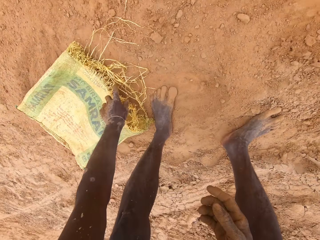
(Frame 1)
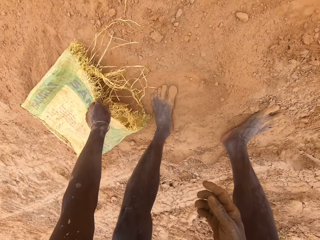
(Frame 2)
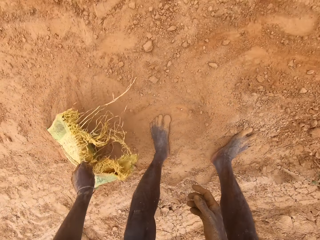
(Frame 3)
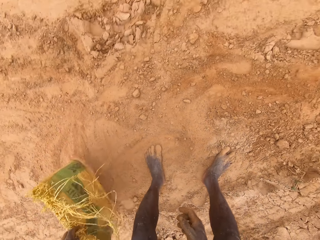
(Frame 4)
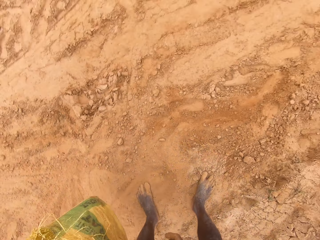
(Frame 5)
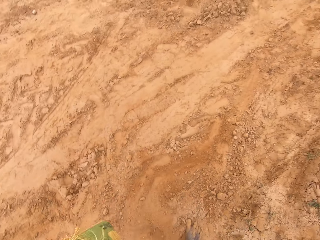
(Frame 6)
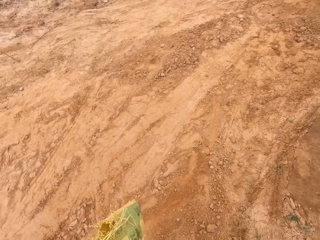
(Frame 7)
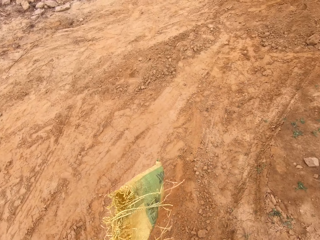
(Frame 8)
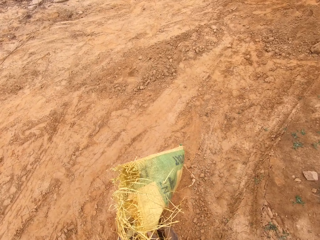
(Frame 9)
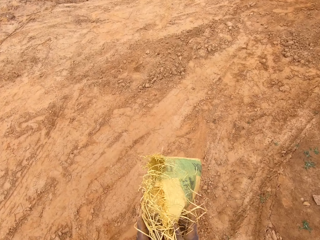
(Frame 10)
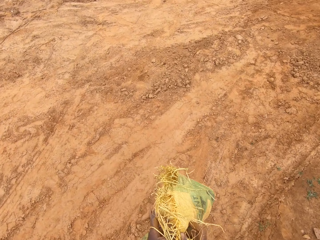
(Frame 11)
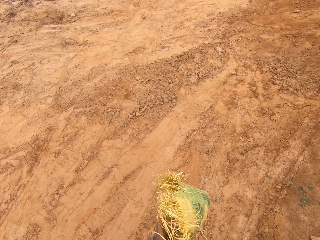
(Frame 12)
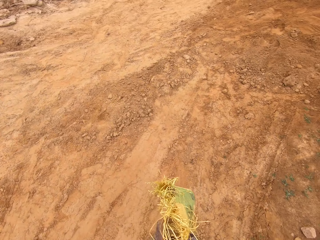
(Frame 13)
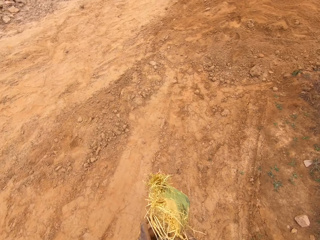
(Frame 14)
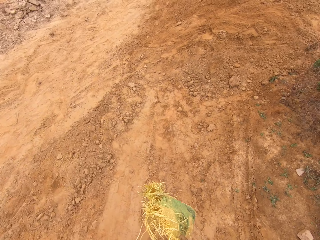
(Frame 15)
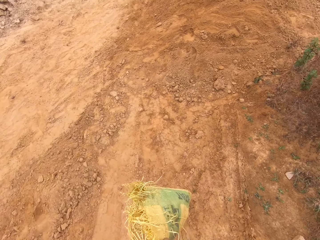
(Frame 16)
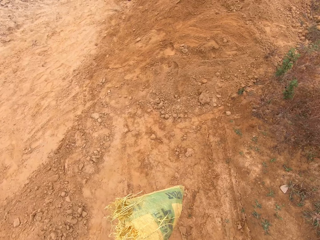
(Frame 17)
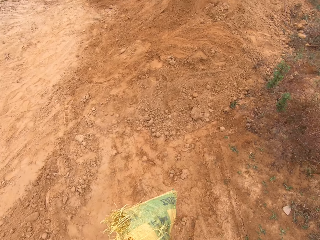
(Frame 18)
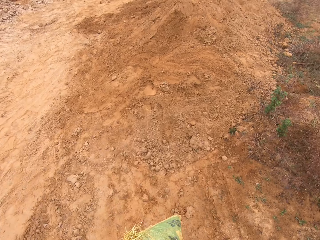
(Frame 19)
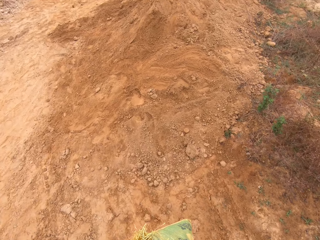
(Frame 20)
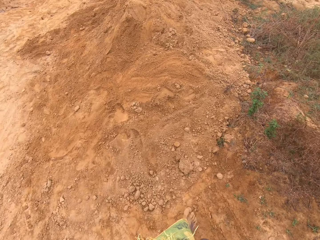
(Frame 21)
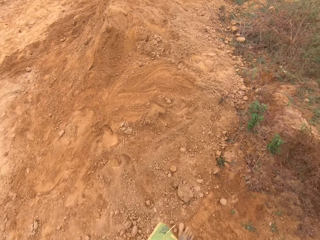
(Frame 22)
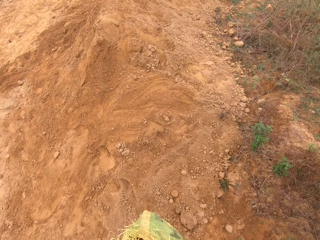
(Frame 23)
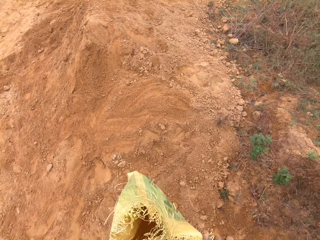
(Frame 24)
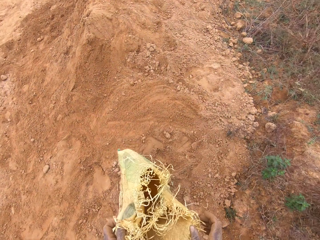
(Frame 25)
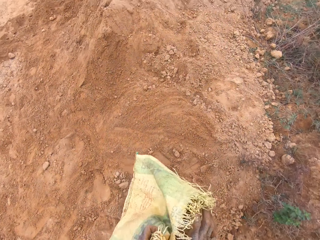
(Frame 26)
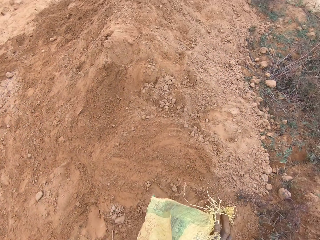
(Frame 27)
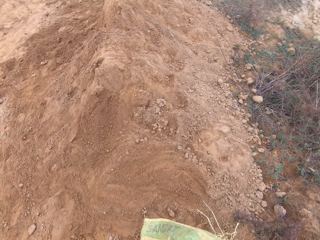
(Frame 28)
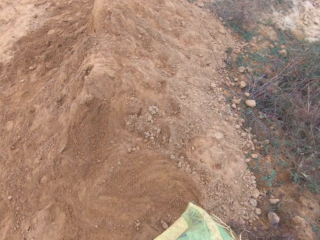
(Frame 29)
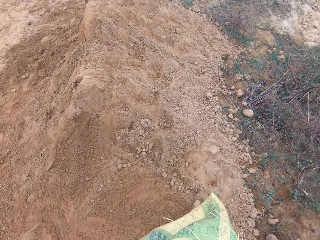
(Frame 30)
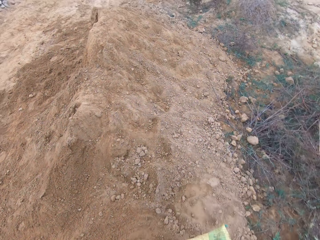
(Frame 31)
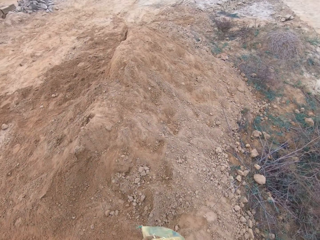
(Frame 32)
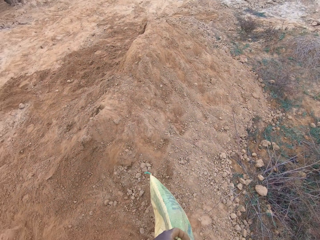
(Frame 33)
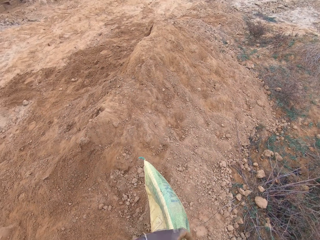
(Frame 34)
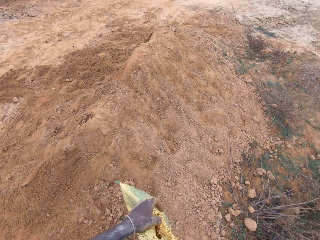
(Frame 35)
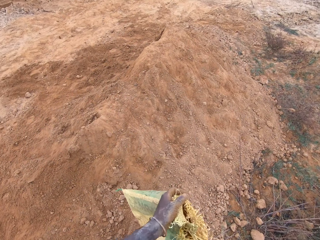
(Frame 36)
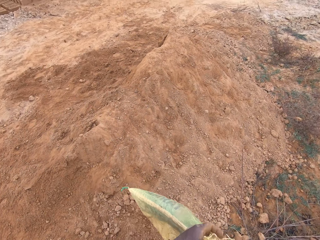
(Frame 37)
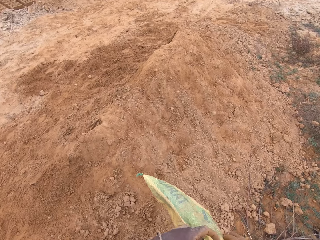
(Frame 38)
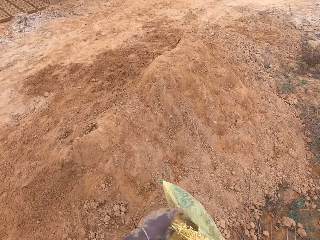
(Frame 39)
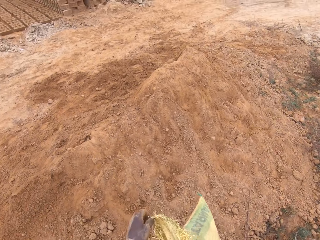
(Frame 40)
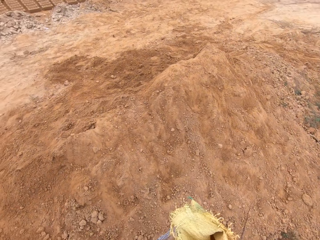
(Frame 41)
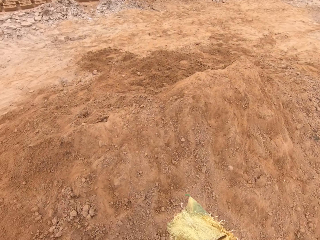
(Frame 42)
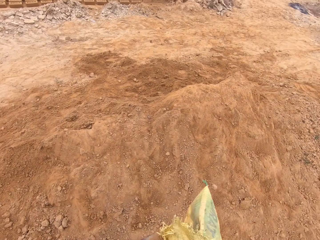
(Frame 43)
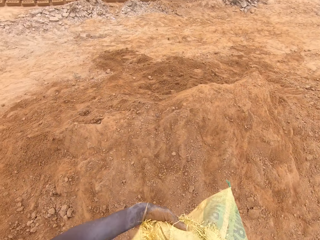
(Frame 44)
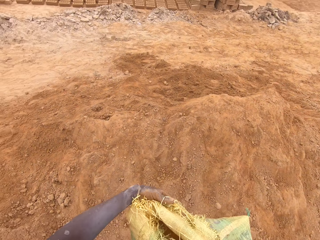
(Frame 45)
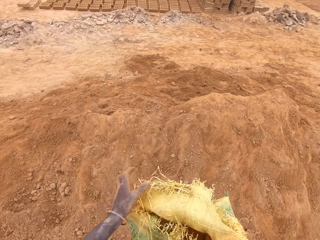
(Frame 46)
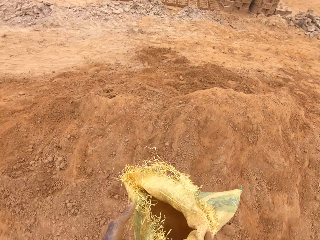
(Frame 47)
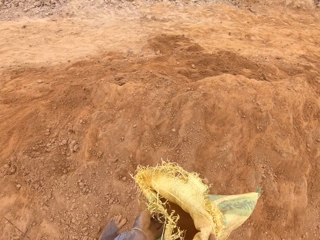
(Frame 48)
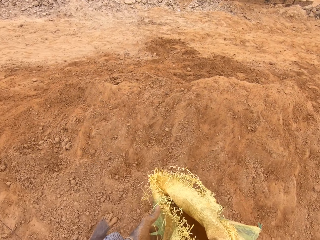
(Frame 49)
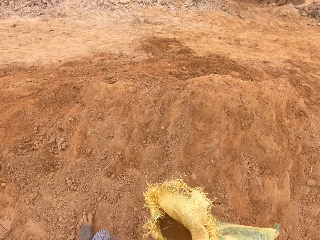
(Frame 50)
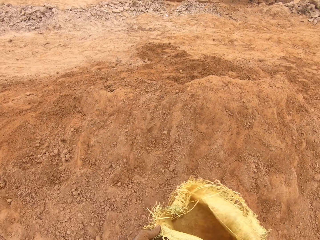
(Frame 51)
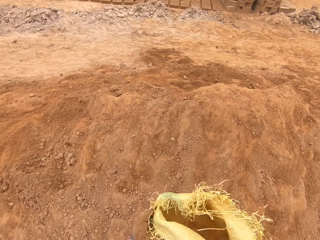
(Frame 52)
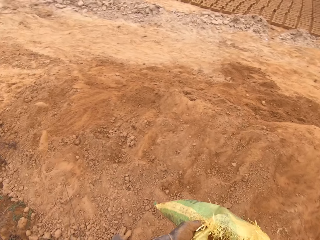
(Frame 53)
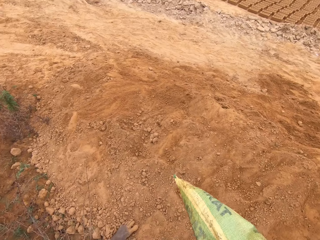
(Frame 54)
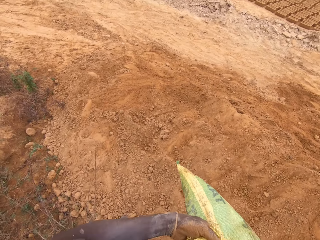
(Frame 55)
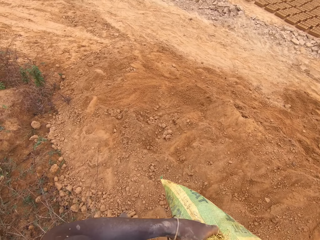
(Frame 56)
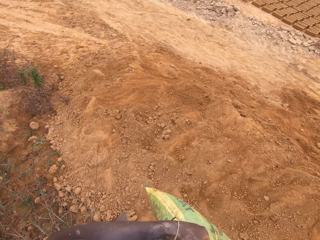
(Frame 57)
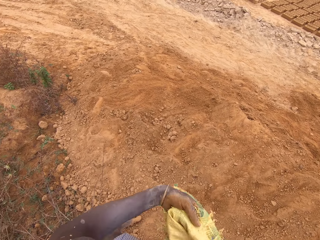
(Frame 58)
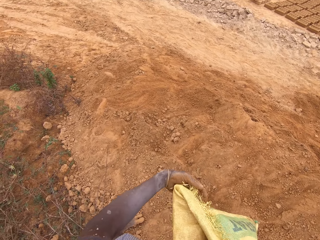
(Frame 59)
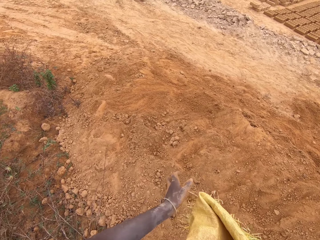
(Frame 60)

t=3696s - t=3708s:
The camera wearer picks up the sack. They walk to a hill of soil. They open the sack.

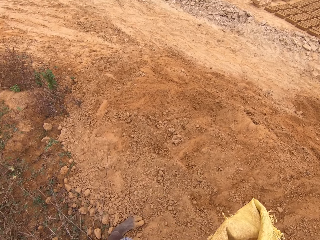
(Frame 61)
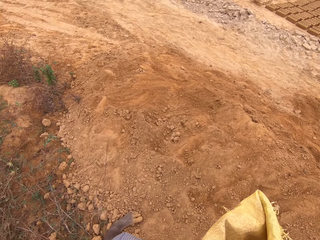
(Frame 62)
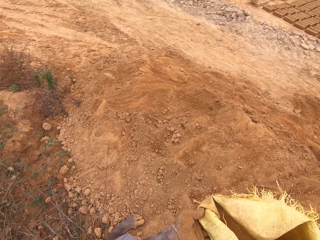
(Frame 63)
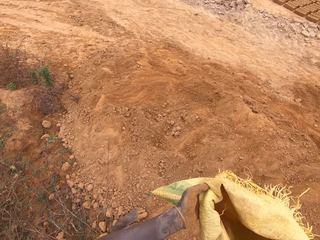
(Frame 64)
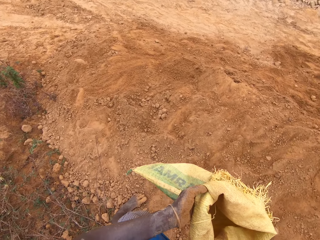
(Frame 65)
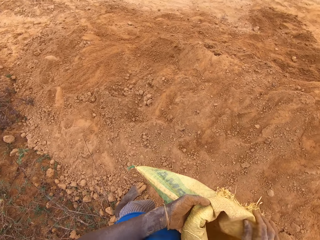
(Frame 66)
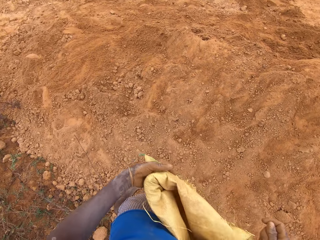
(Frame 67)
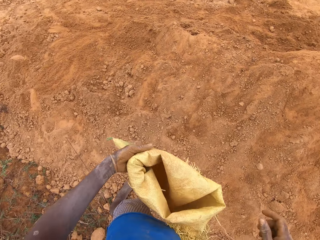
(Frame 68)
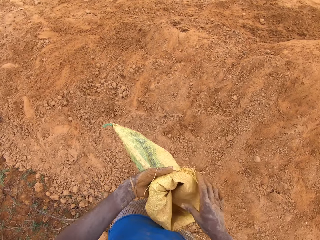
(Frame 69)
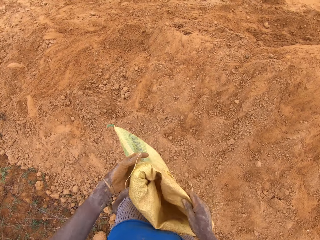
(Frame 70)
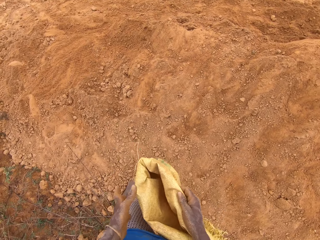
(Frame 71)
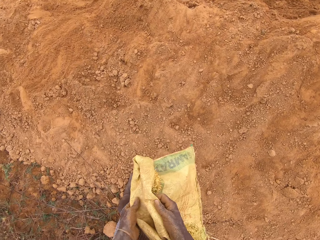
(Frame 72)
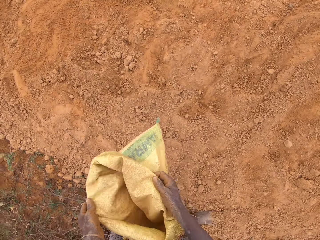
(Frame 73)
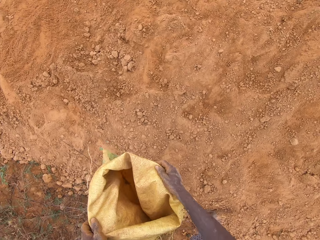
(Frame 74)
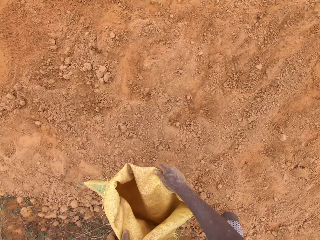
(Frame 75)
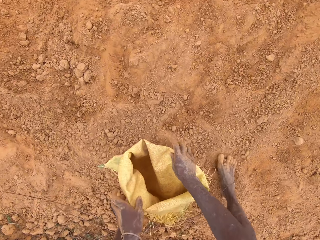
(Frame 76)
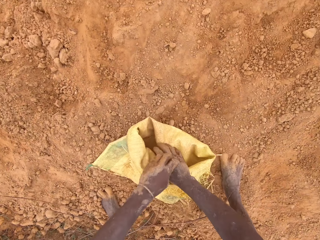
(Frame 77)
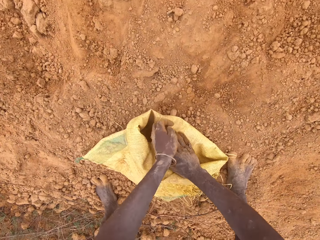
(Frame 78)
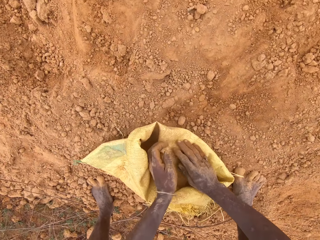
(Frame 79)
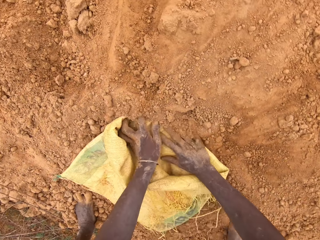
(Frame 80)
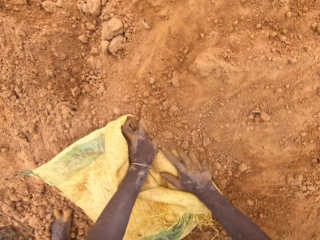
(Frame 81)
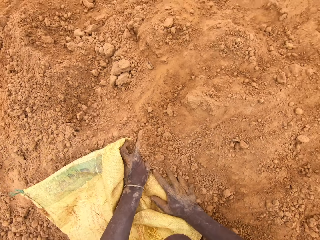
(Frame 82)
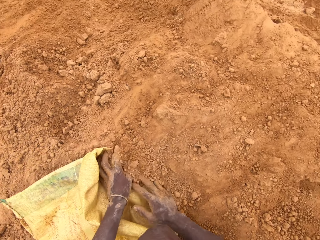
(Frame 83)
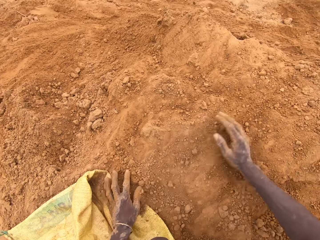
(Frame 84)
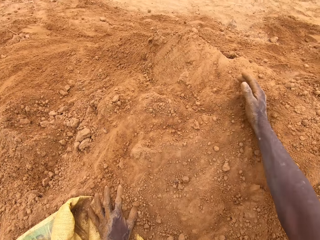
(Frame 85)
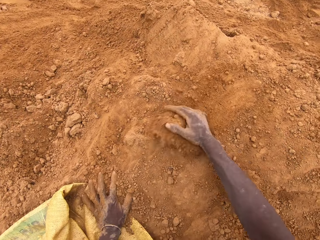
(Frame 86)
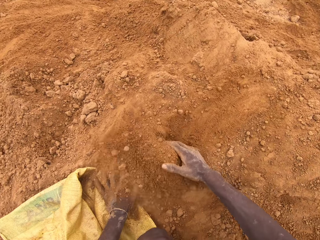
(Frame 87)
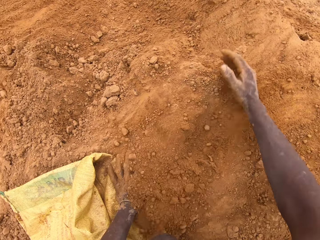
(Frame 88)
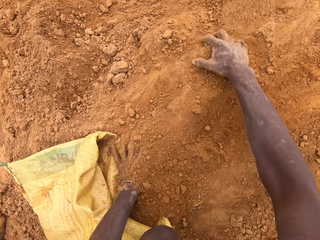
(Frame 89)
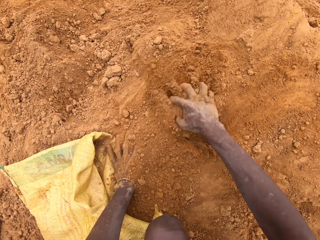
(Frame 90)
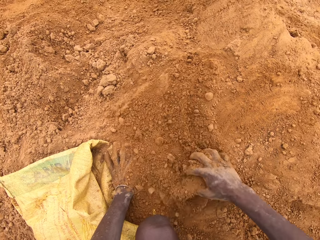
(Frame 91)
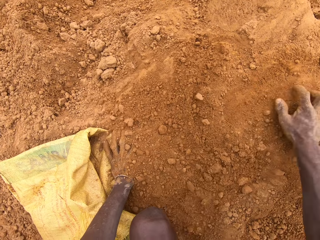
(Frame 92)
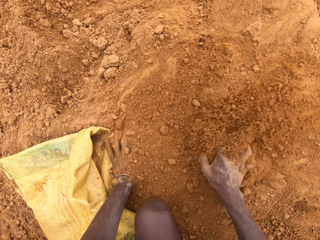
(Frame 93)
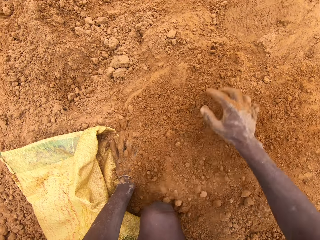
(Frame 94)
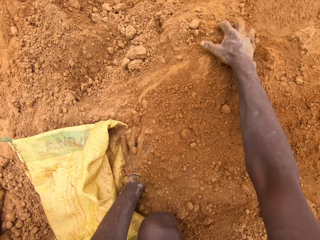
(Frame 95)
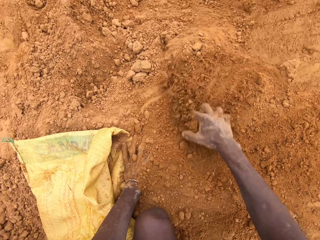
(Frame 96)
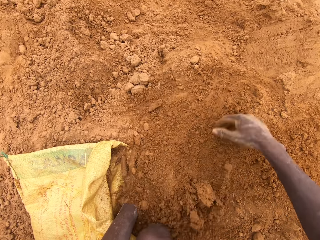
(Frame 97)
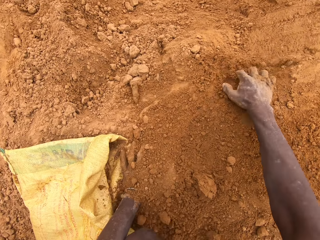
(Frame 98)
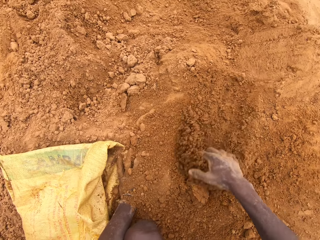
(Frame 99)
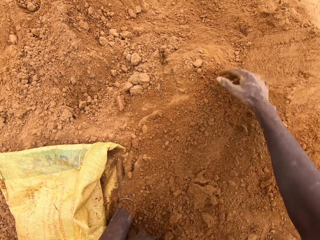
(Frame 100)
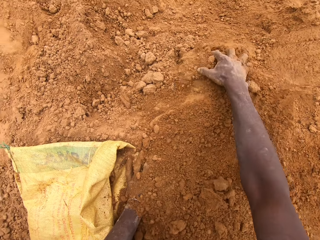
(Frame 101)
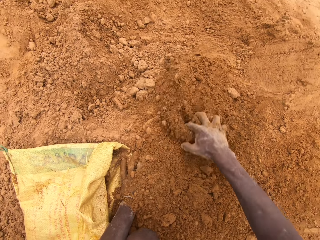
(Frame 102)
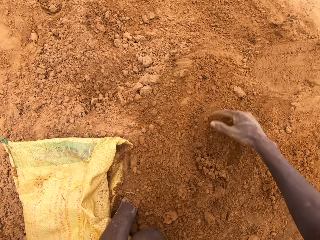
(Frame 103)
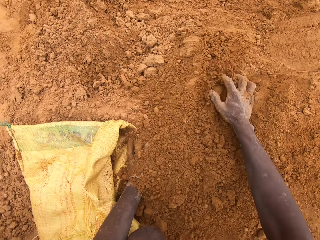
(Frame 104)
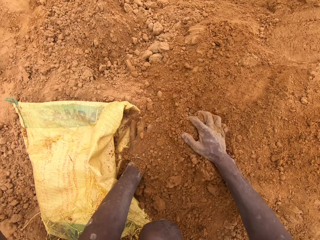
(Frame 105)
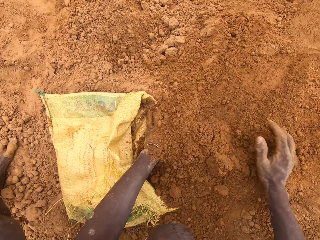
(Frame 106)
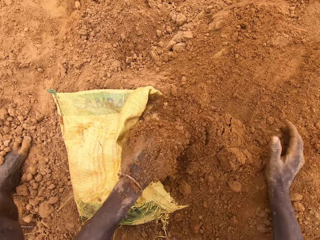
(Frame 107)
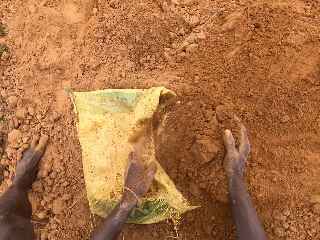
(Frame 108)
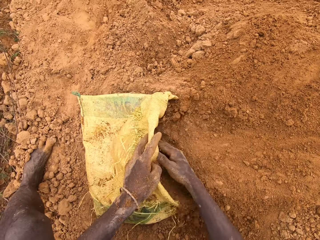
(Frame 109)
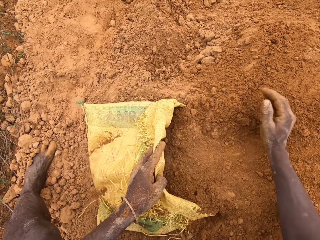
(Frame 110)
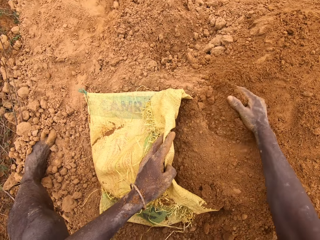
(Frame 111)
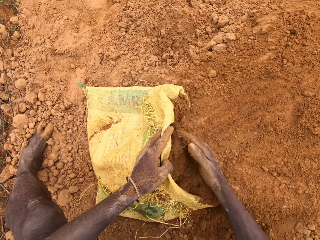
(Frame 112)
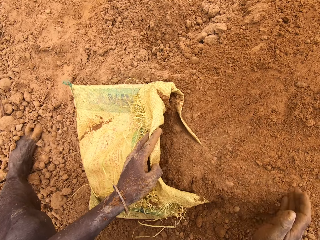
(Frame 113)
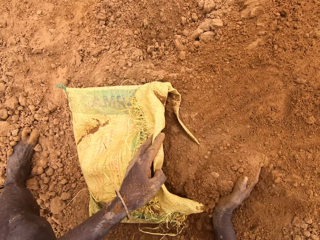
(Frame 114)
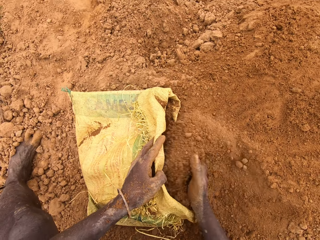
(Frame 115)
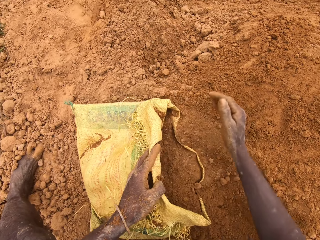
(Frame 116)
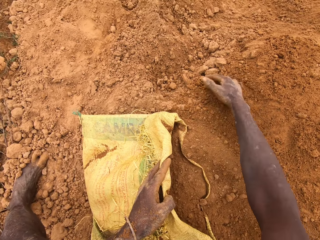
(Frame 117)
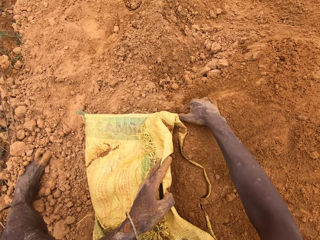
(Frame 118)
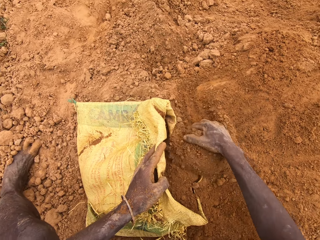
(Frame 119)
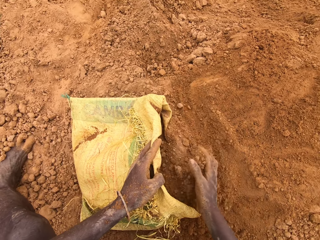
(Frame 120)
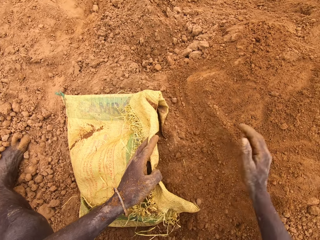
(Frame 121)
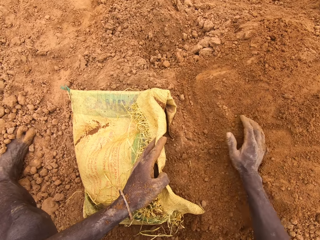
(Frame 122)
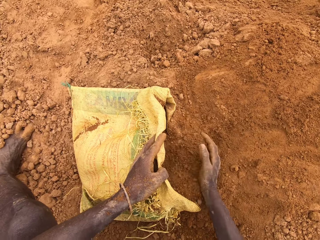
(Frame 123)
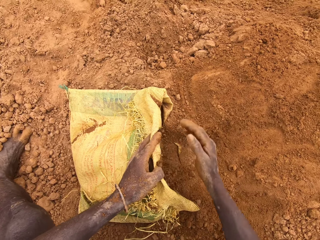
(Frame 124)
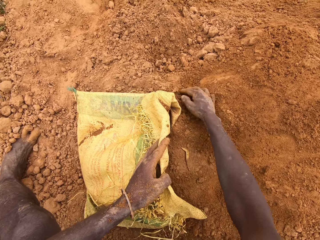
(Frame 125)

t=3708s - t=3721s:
The camera wearer scrubs soil into the sack.
